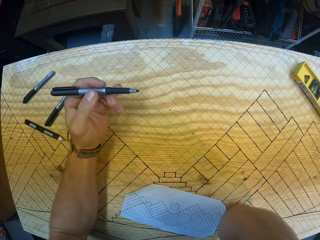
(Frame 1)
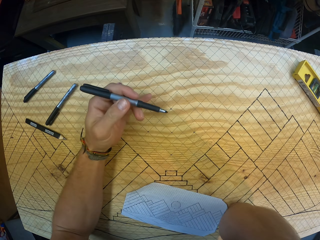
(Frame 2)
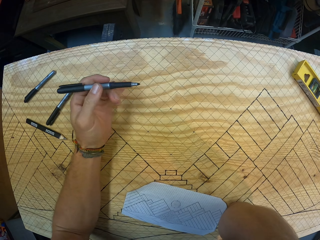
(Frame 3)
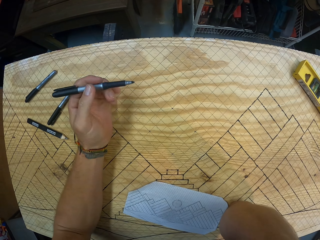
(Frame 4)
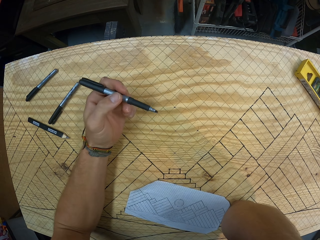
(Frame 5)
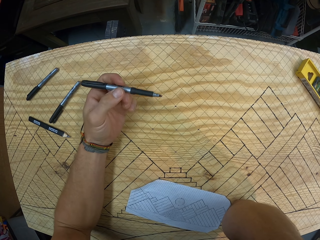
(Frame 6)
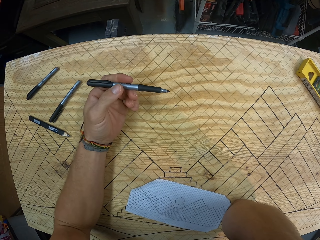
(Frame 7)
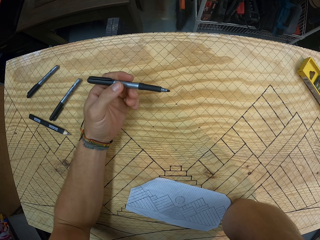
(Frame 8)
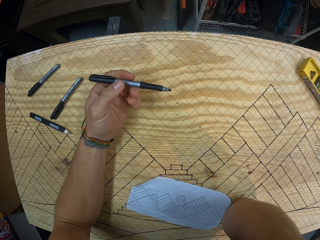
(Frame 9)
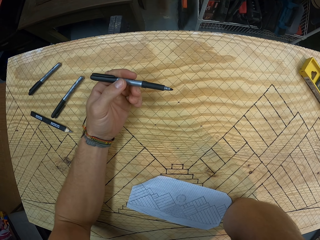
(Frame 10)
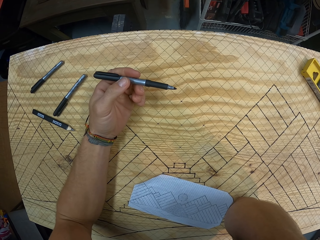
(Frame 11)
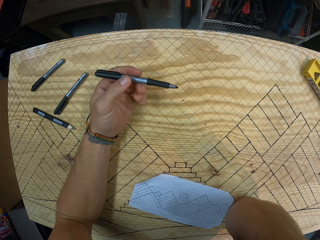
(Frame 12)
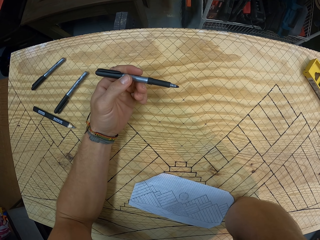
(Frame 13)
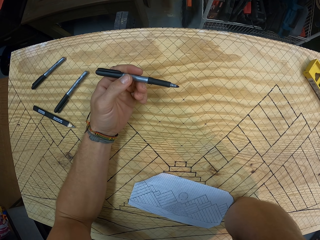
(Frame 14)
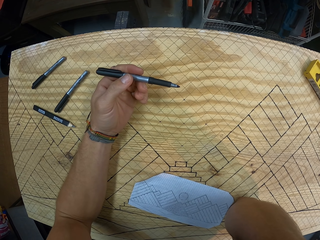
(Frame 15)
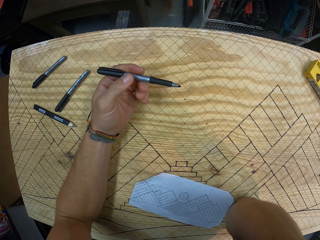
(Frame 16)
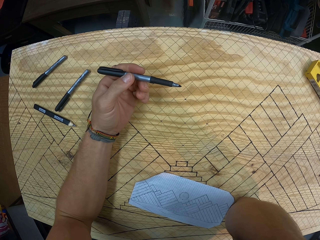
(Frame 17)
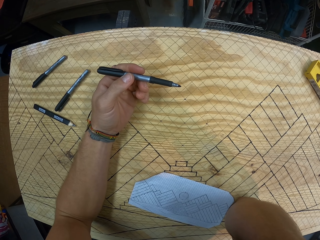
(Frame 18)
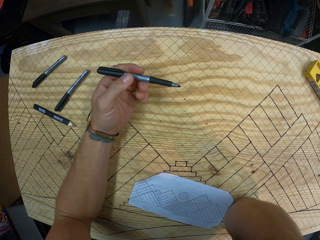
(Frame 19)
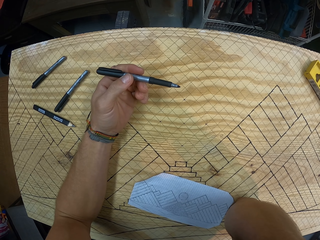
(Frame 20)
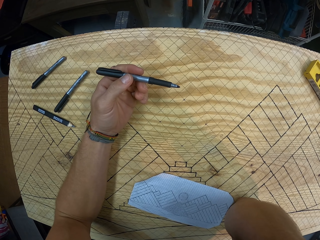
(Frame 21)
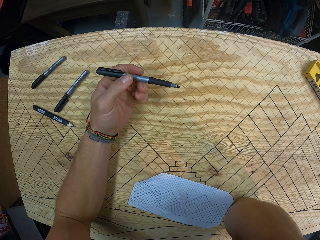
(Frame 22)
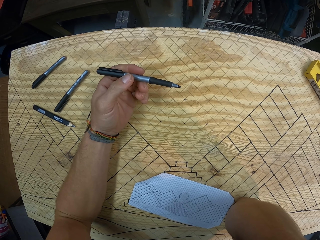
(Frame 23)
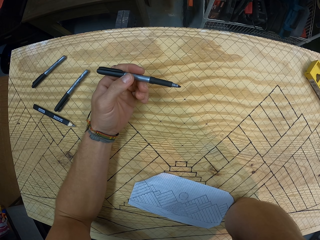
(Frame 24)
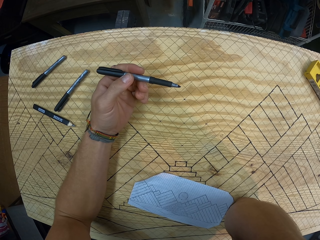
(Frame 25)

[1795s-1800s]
The camera wearer adjusts the camera.

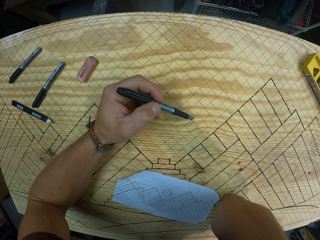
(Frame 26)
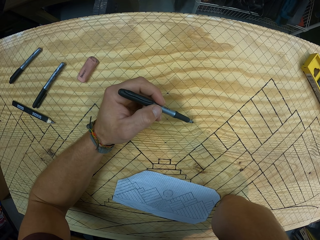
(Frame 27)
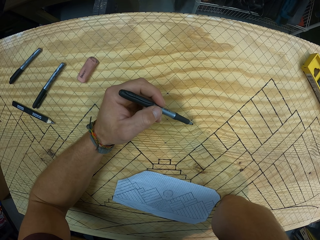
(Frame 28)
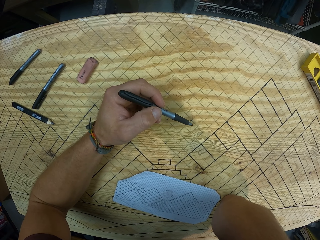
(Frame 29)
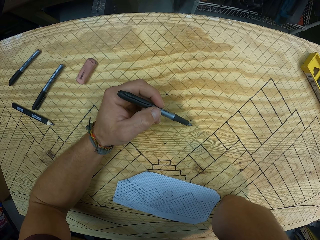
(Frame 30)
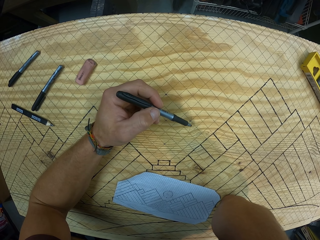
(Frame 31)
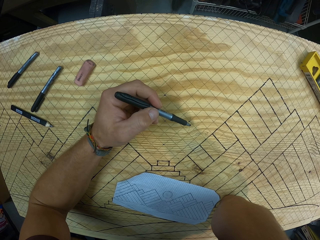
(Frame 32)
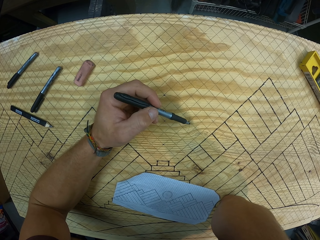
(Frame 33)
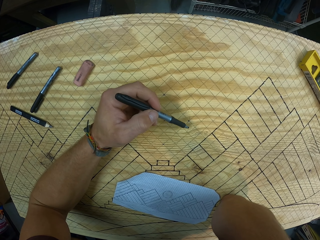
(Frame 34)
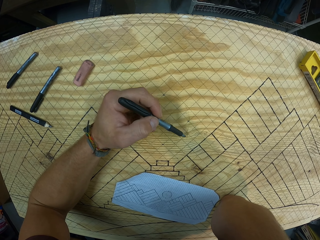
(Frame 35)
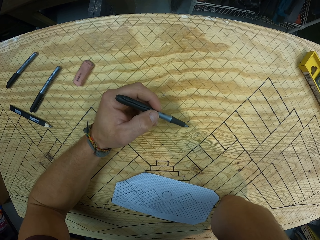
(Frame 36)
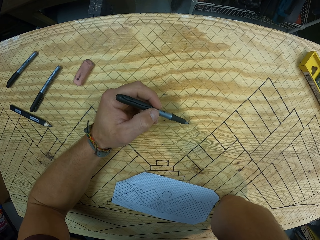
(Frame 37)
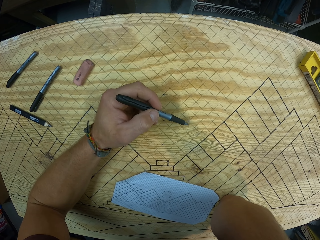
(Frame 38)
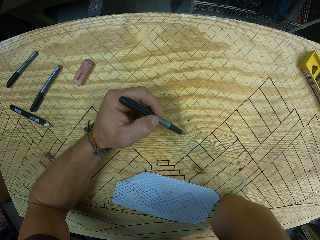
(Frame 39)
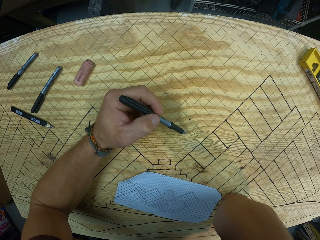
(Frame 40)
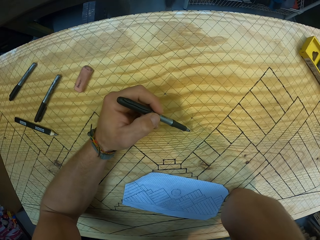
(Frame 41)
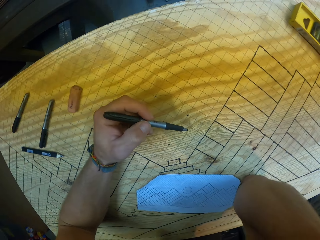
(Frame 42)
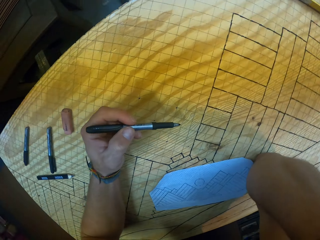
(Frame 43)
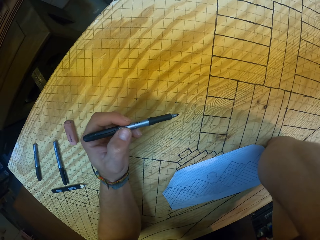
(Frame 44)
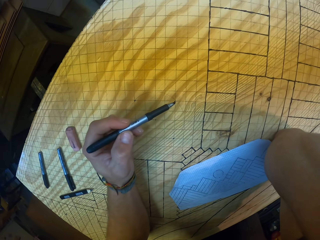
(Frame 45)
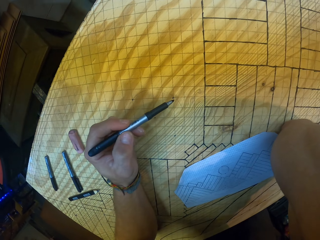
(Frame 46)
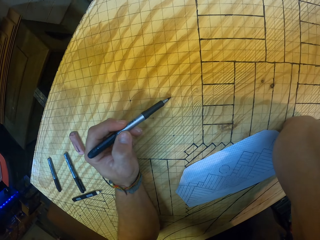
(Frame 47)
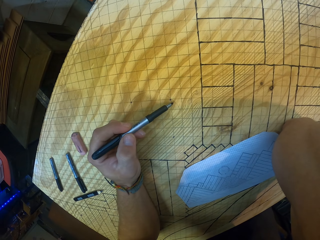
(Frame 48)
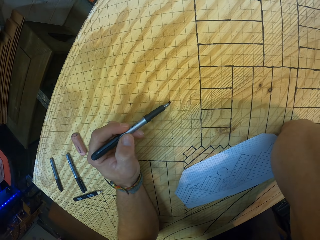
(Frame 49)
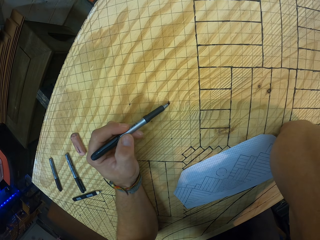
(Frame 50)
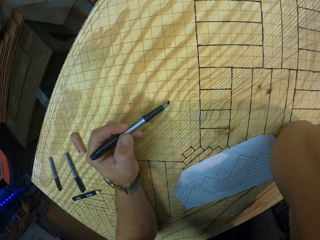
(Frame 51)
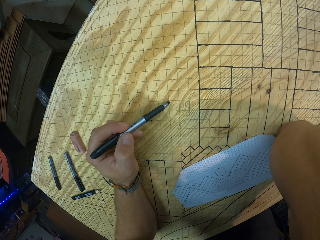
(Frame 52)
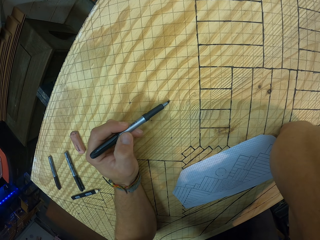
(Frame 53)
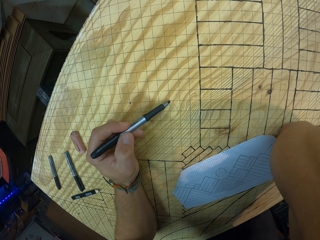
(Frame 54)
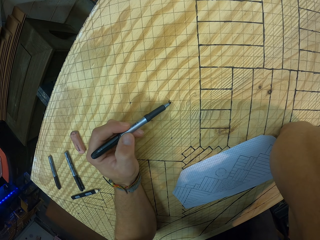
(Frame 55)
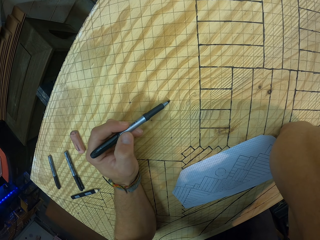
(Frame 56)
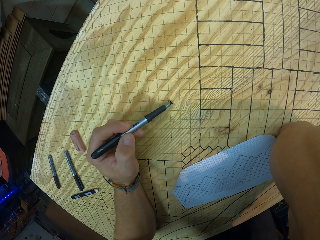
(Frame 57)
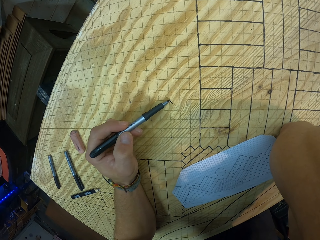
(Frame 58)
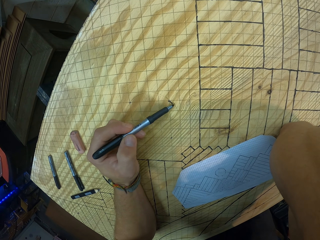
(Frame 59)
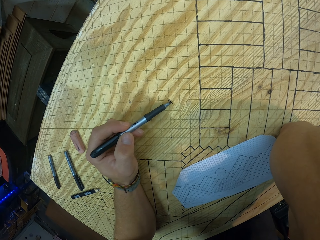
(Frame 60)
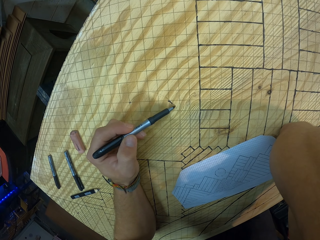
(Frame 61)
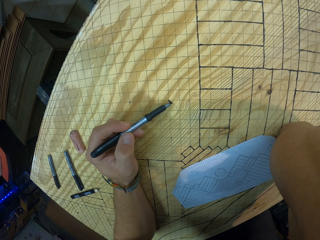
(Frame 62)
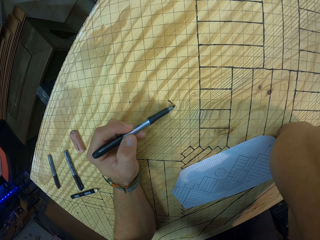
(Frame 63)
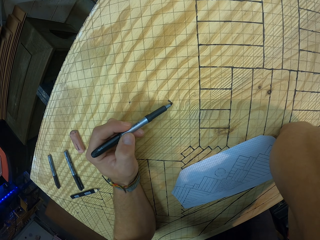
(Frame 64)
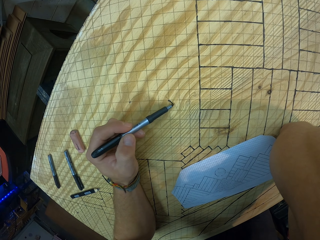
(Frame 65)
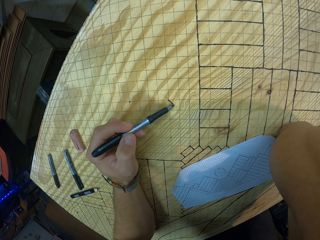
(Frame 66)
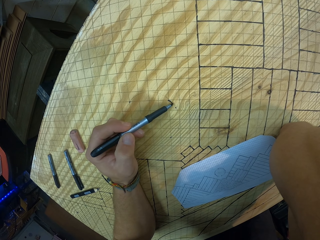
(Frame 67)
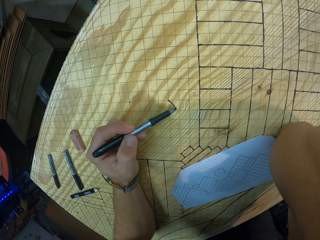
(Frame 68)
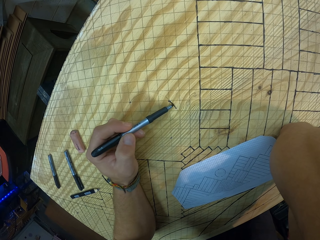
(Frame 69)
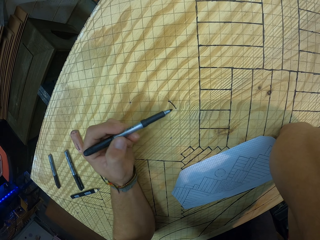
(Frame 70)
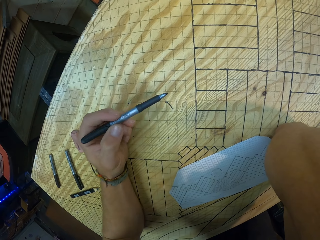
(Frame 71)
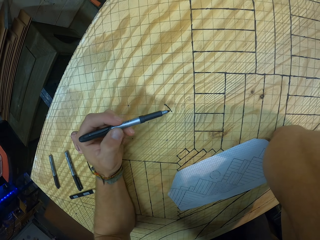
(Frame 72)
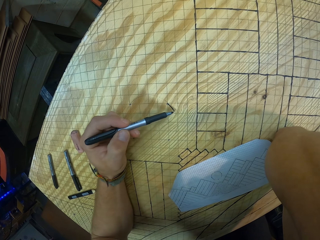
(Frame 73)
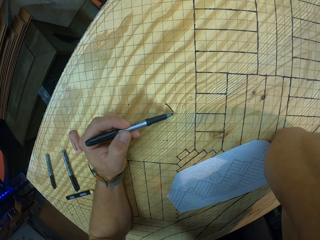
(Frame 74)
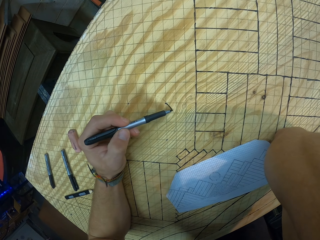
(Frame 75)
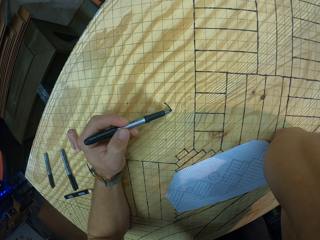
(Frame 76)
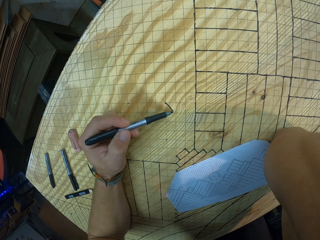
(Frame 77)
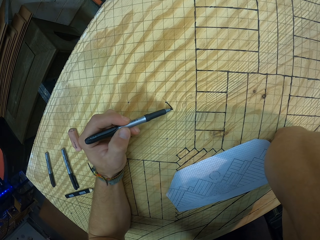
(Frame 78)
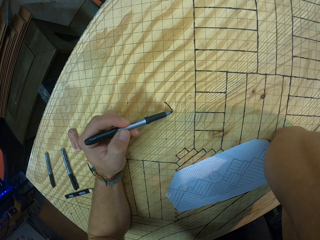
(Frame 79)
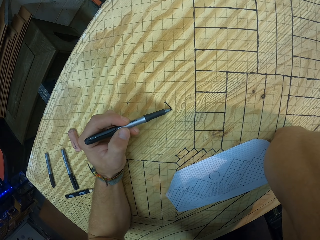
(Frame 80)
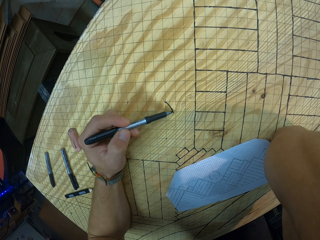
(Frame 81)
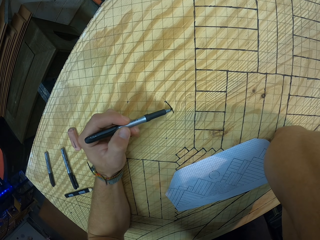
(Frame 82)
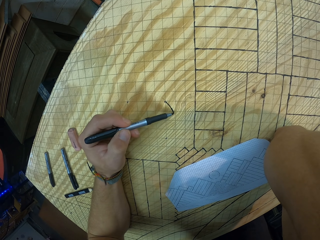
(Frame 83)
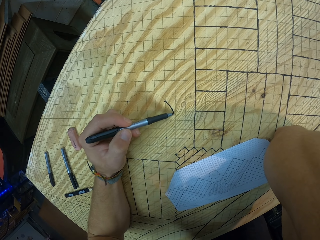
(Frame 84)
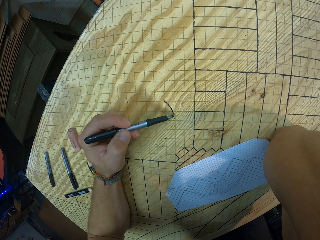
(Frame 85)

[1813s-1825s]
The camera wearer traces the circle on the gridded wooden board with the pen in his left hand. He makes a clear drawing of the circle with the pen.

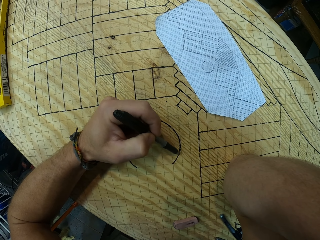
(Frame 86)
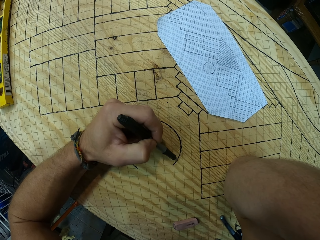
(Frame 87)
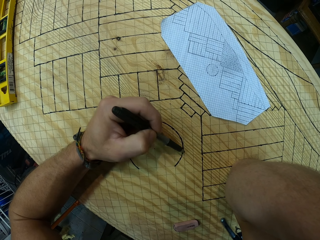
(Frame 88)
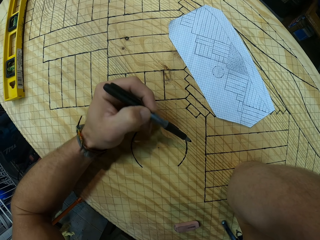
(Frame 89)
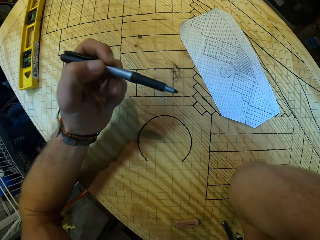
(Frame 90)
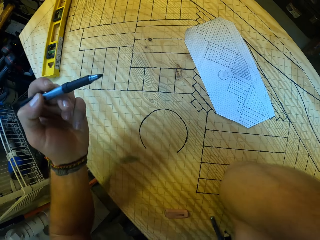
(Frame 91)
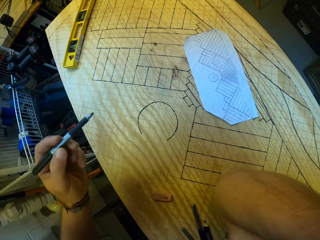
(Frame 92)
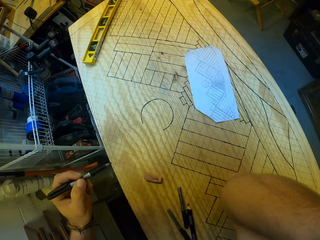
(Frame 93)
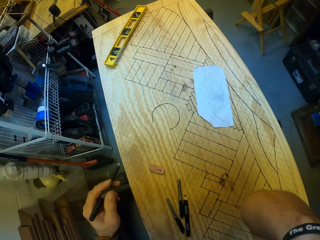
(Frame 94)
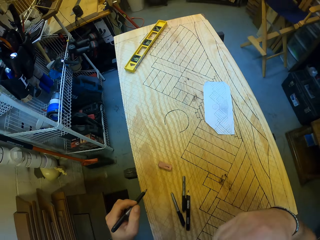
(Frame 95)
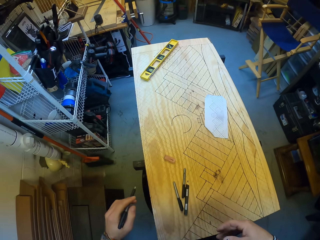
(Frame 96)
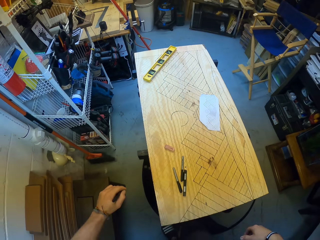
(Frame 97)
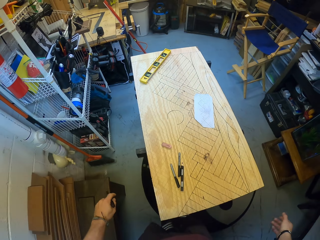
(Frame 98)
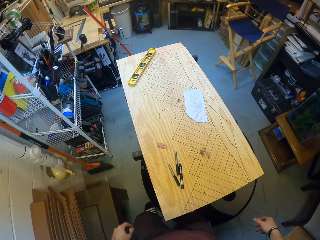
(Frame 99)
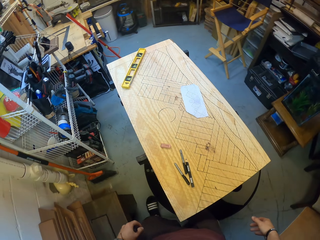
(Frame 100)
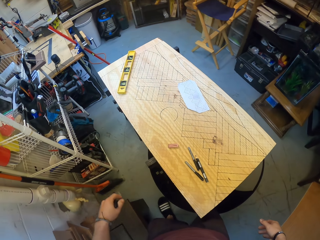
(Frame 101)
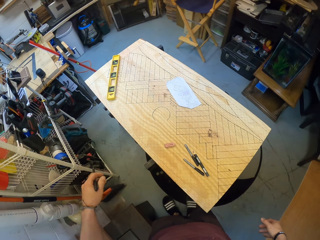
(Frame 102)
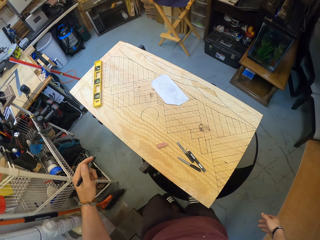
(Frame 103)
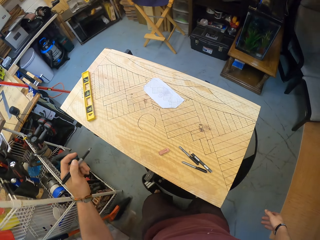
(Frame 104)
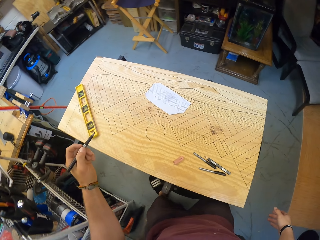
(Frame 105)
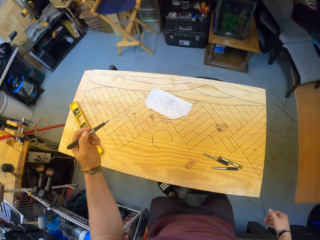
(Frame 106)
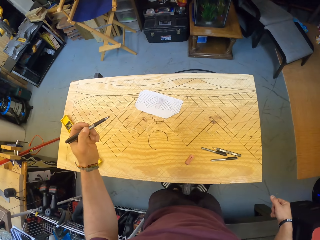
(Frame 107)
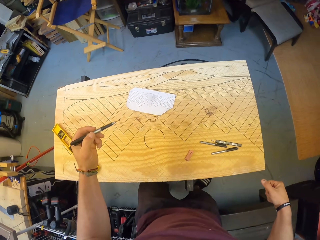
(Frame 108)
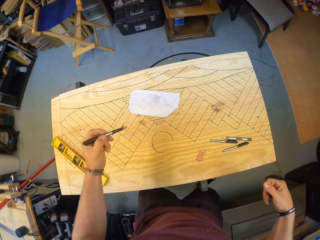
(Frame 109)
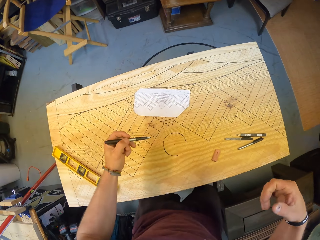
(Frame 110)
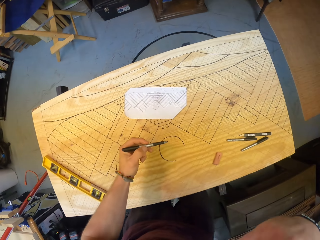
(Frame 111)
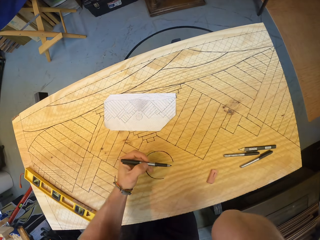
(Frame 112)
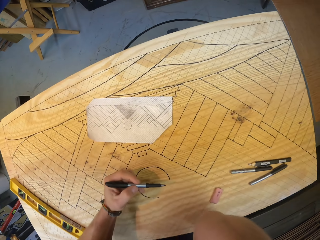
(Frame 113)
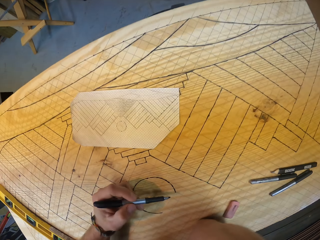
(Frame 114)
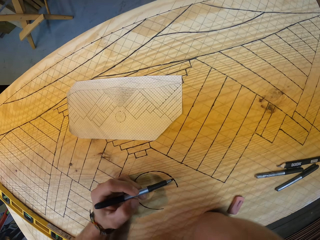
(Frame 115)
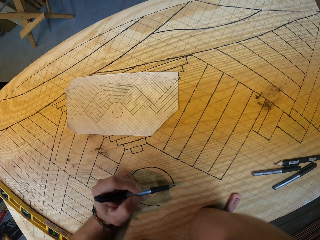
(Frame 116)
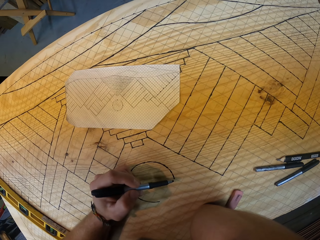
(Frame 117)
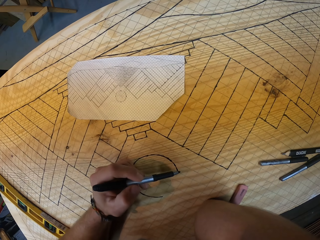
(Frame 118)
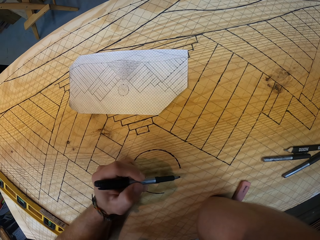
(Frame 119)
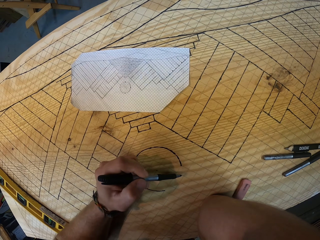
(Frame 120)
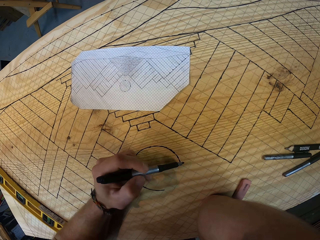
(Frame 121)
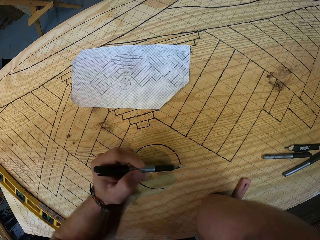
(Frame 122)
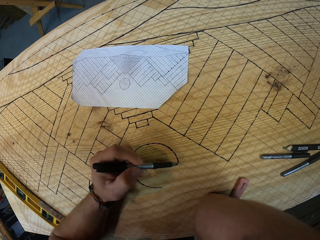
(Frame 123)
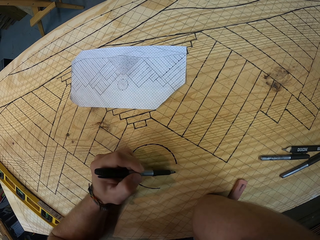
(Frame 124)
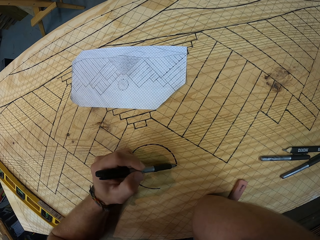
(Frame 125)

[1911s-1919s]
The camera wearer moves the hand. They walk around. They draw the circle.
